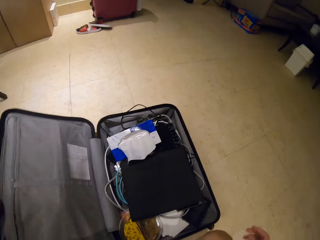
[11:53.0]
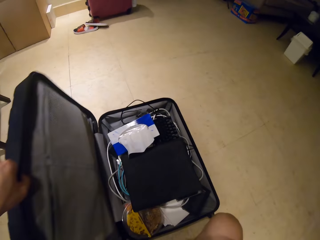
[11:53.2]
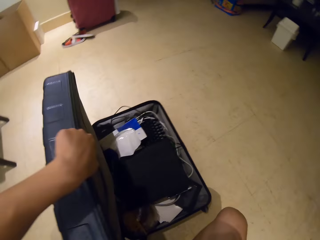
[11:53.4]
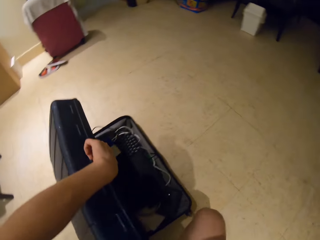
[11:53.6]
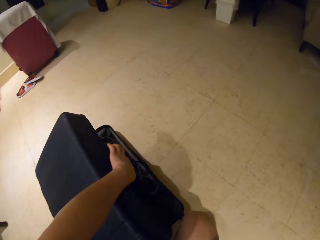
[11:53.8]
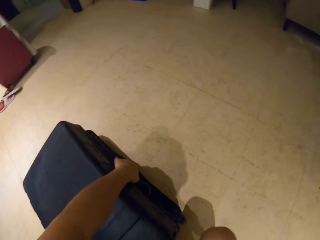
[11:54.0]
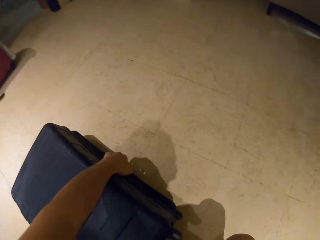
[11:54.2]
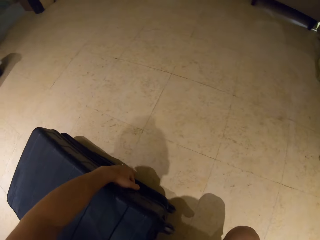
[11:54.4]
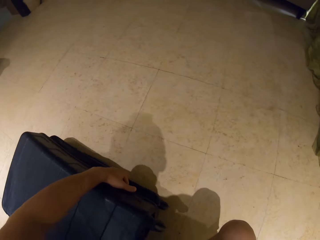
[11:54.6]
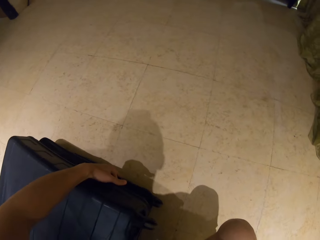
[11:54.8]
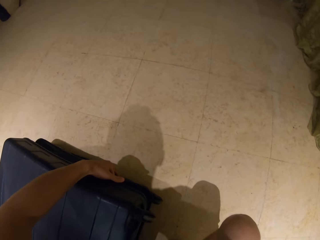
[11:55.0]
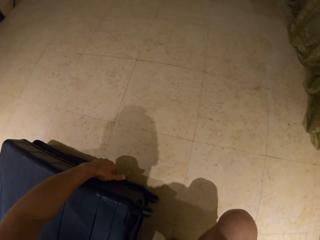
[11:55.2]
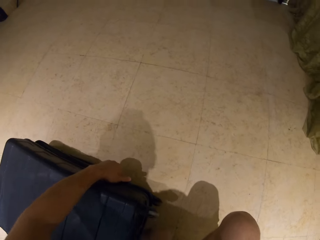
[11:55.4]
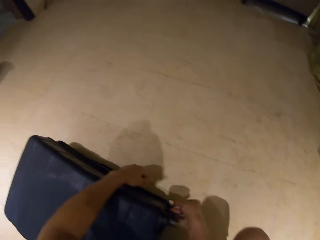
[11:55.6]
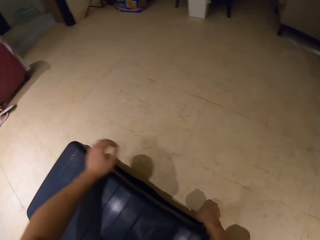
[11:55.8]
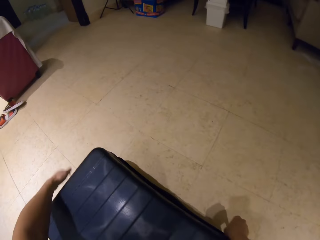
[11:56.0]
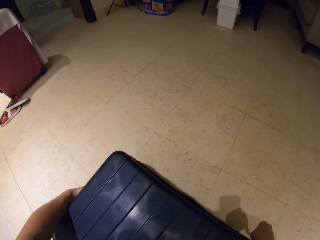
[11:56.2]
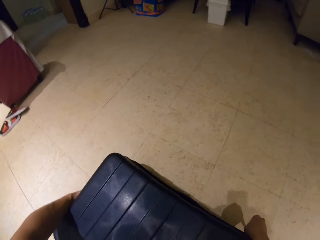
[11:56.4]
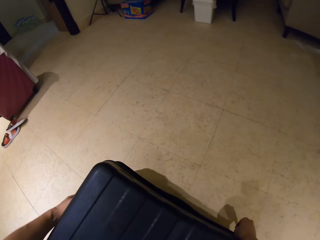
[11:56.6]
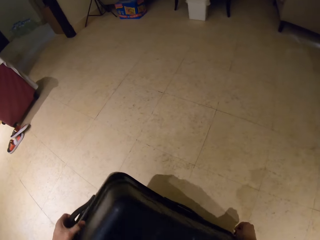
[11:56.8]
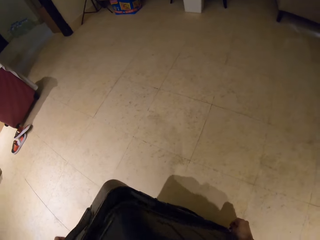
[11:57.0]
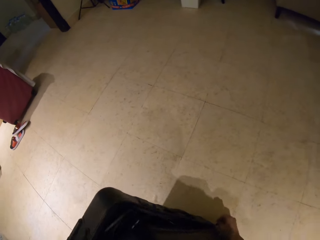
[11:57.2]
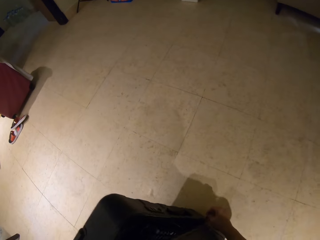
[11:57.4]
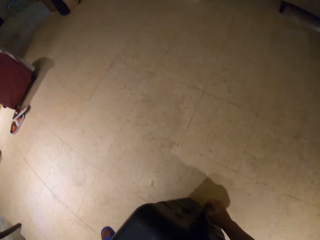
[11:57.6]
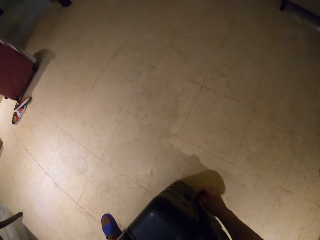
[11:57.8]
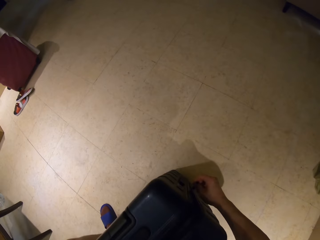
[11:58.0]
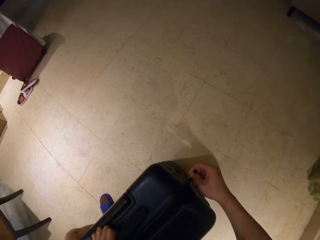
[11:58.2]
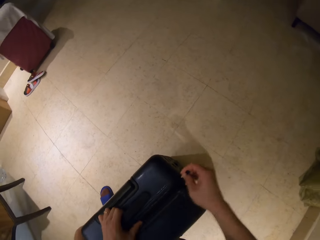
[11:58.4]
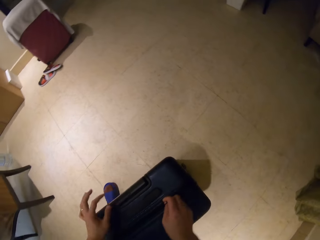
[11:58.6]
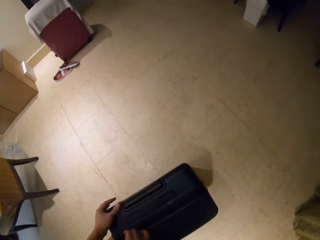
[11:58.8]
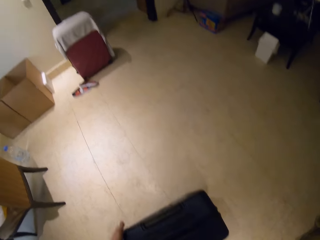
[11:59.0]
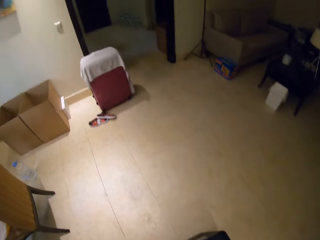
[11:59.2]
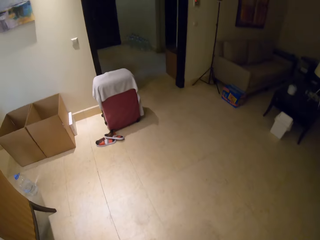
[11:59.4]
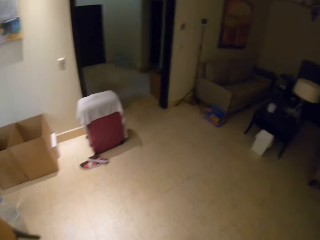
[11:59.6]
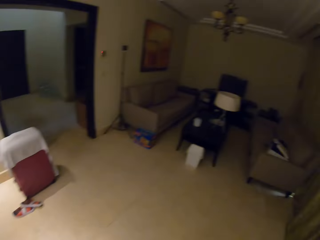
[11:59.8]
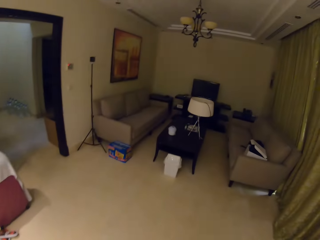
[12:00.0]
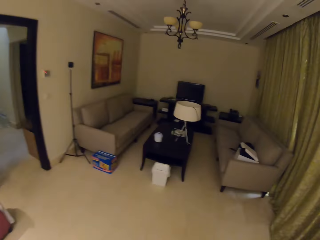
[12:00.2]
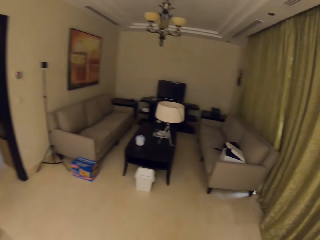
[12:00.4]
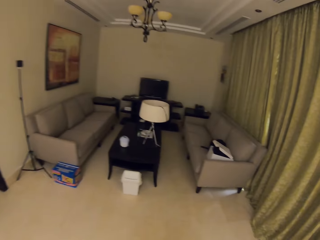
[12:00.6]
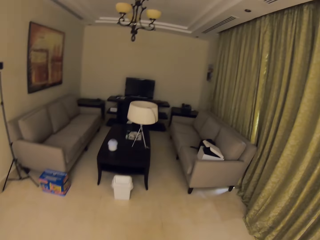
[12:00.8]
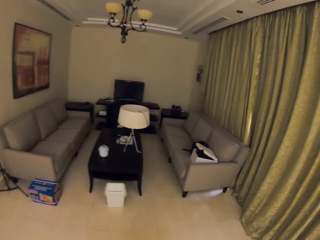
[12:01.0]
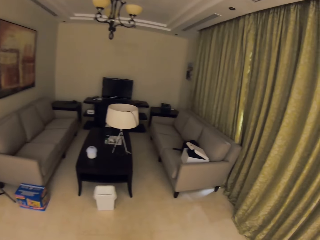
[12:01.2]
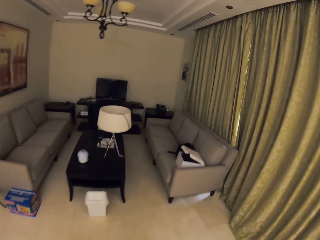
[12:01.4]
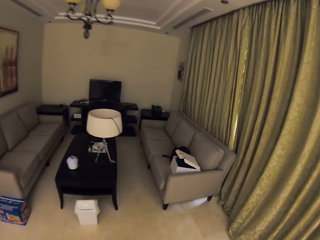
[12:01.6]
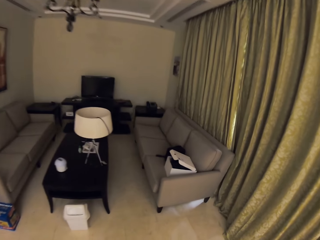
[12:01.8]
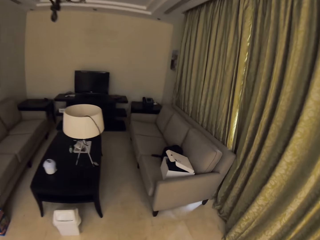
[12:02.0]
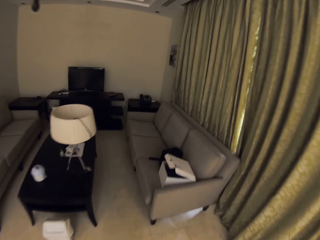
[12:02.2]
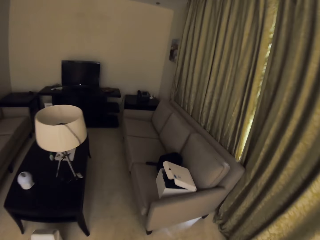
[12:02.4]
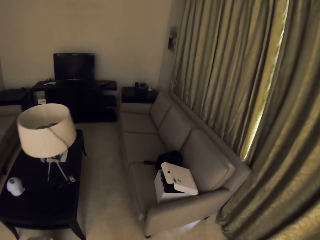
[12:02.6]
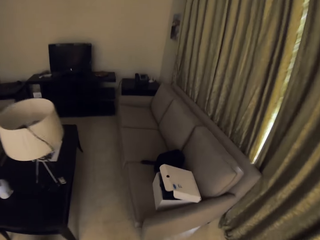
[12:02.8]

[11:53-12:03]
The camera wearer closes the suitcase. They flip the suitcase cover. They zip the suitcase. They pick up the suitcase. They walk in the house. They pull the suitcase on the floor.

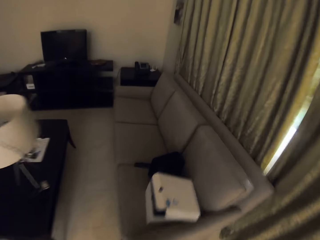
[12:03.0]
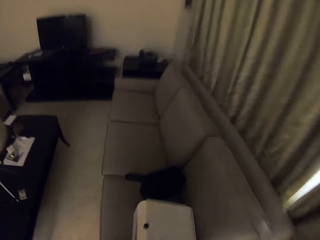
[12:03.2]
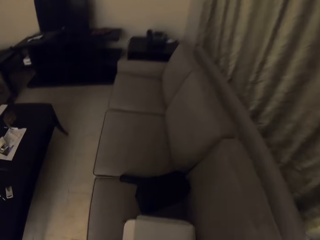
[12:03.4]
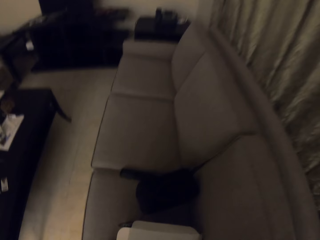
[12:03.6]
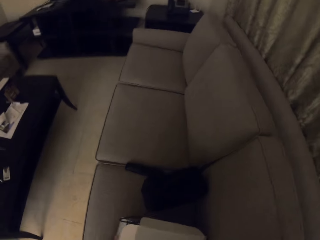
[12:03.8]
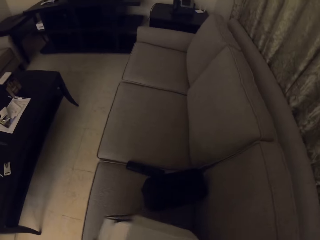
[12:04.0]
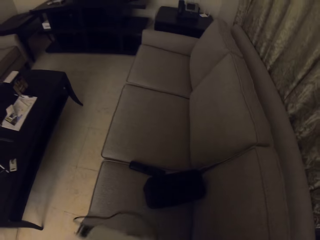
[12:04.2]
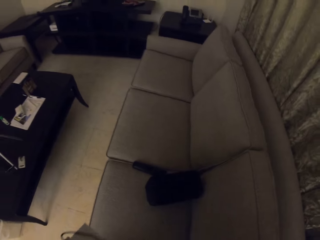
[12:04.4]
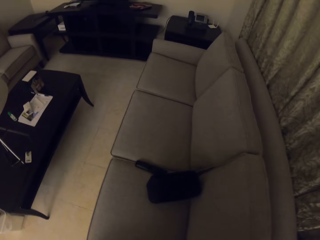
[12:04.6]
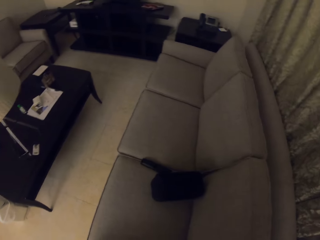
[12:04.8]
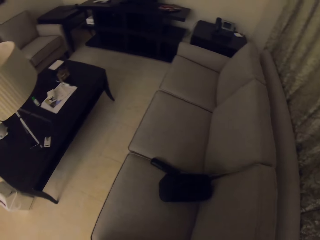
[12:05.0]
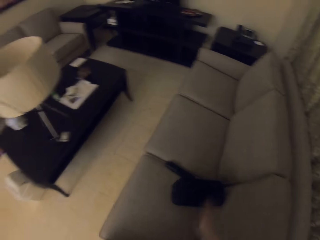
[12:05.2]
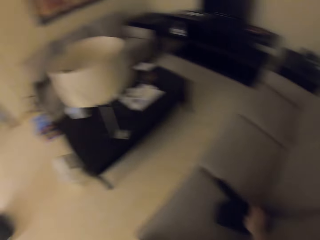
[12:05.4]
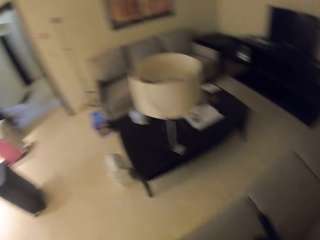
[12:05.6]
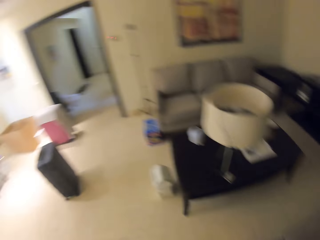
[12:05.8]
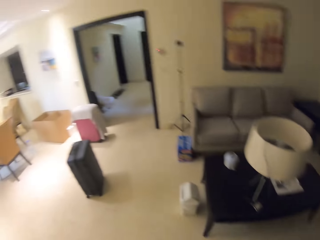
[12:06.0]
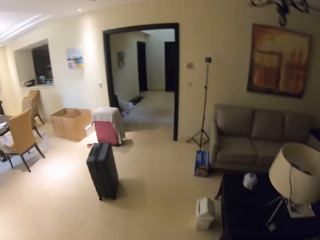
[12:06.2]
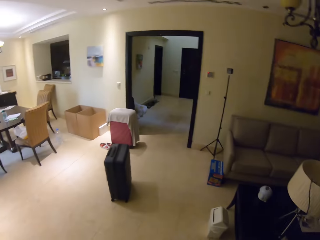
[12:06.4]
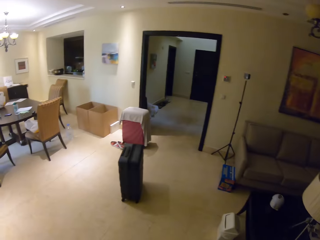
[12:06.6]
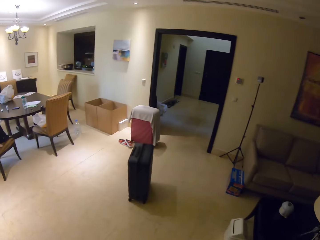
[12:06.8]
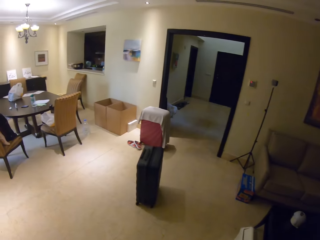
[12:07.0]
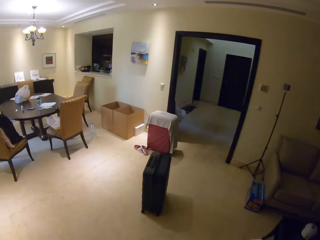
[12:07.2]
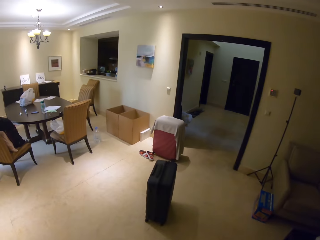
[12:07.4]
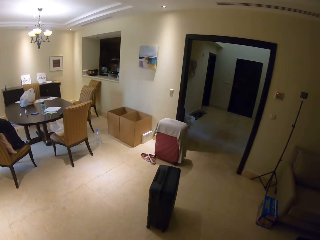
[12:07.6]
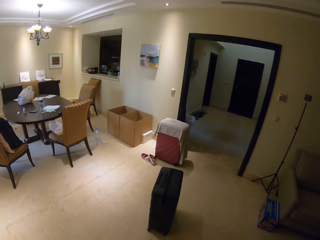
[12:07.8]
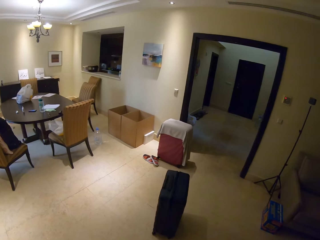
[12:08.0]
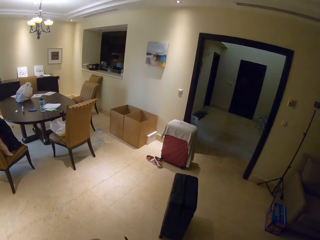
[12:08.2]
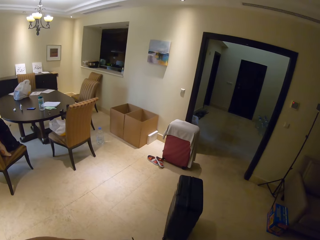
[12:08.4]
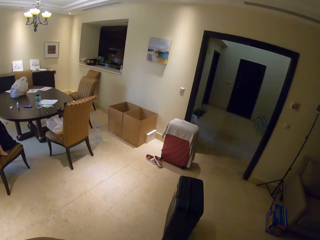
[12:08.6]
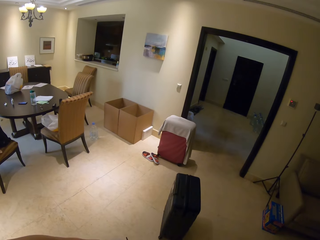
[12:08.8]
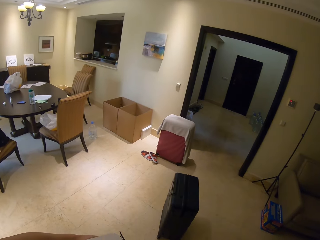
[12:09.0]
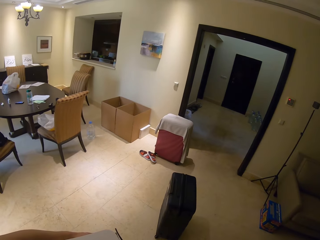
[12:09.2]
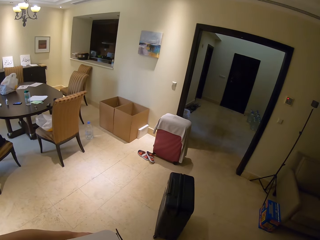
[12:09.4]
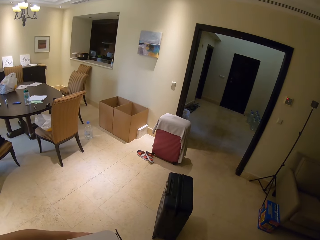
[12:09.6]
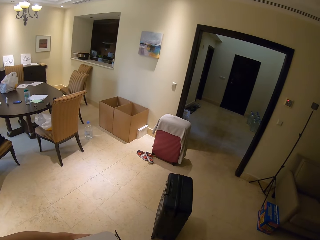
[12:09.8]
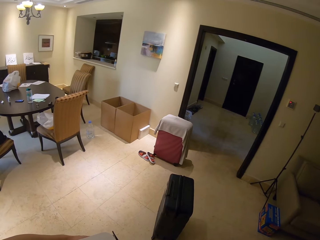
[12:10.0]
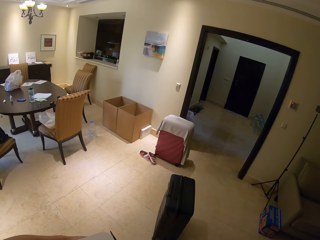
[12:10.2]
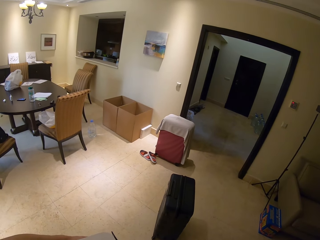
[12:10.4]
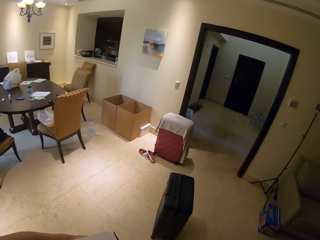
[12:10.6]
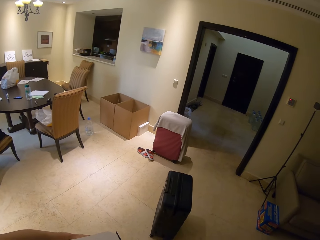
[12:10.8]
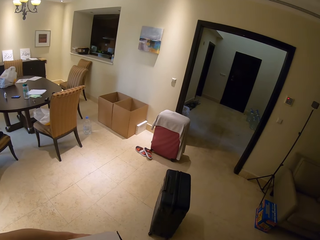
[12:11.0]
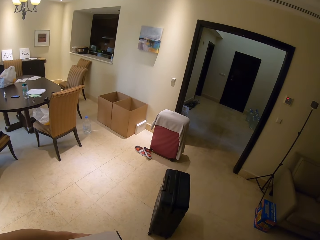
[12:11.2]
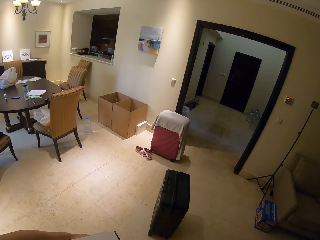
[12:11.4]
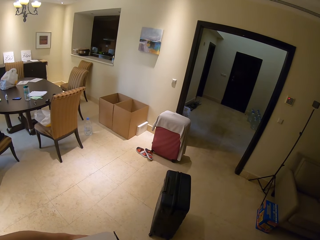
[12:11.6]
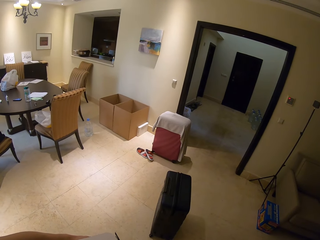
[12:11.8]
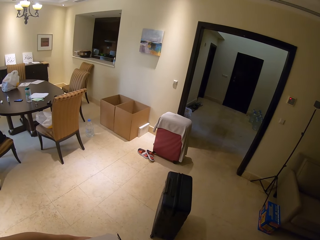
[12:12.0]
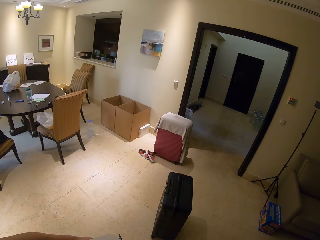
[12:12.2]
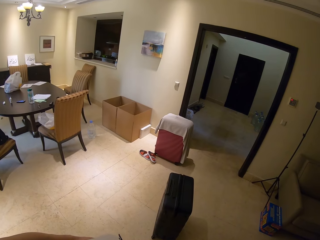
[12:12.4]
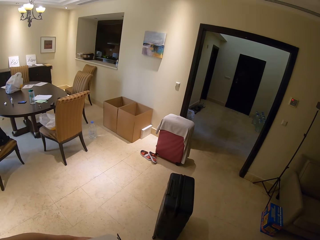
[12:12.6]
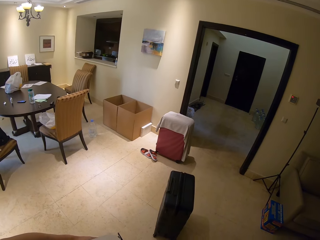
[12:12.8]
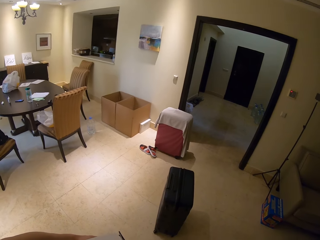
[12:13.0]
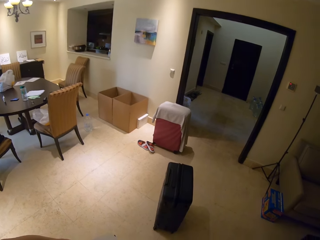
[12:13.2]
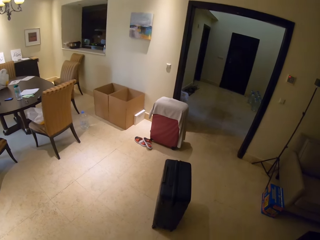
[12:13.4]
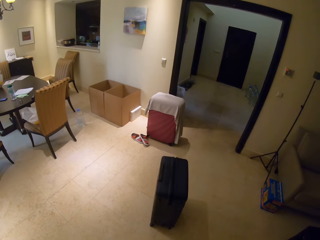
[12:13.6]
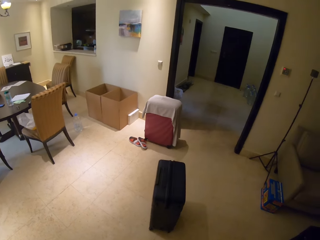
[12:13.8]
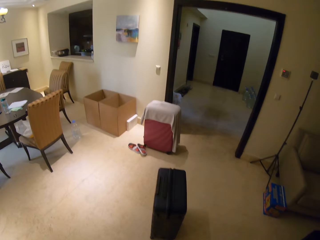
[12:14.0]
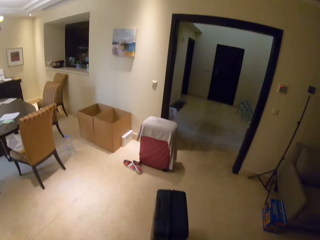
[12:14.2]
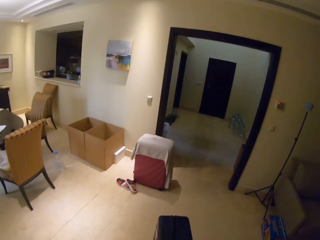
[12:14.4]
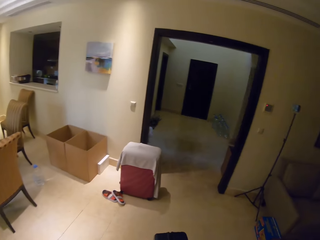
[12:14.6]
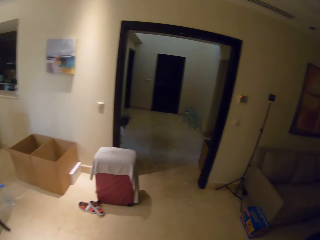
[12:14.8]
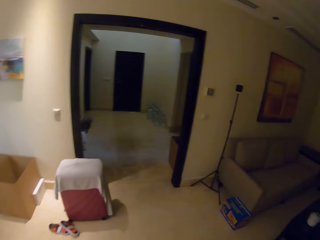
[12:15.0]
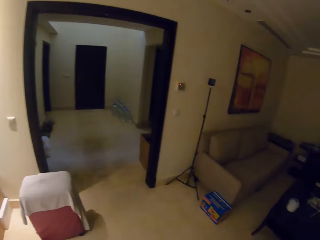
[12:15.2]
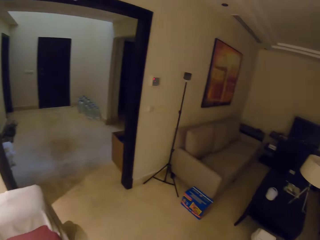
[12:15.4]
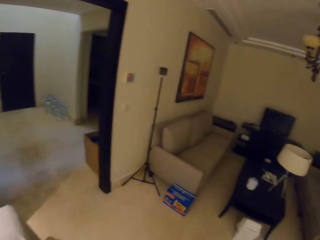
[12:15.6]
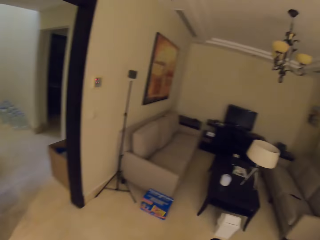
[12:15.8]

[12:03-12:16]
The camera wearer touches a box on a seat. They grab the box on the chair. They look around. They walk in the house. They look at the box.
